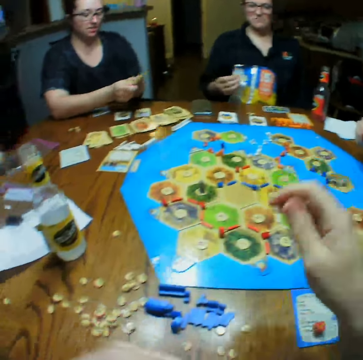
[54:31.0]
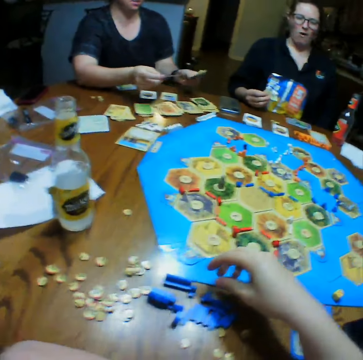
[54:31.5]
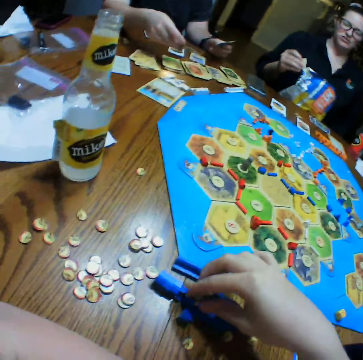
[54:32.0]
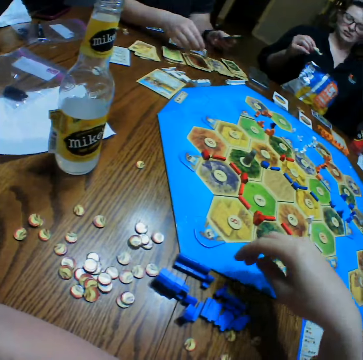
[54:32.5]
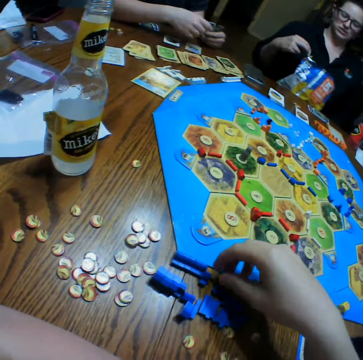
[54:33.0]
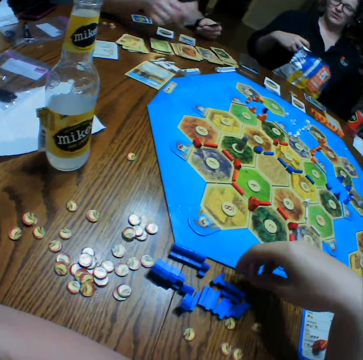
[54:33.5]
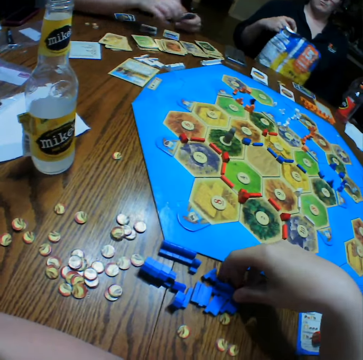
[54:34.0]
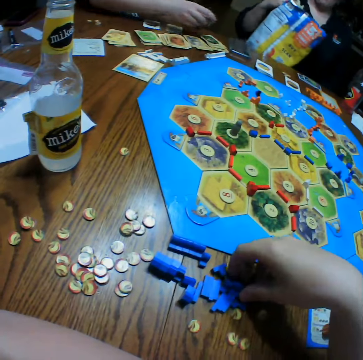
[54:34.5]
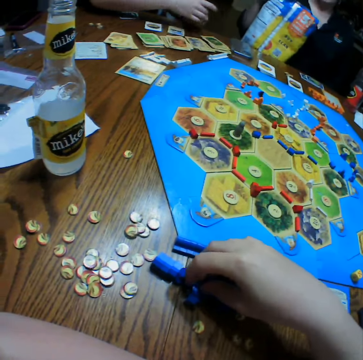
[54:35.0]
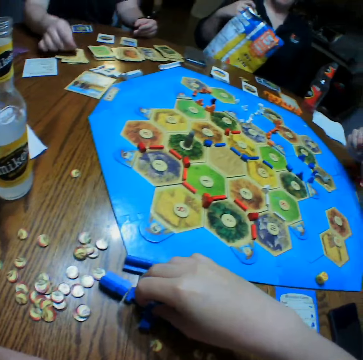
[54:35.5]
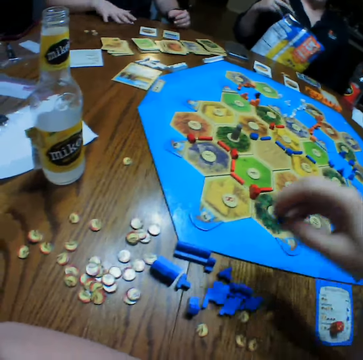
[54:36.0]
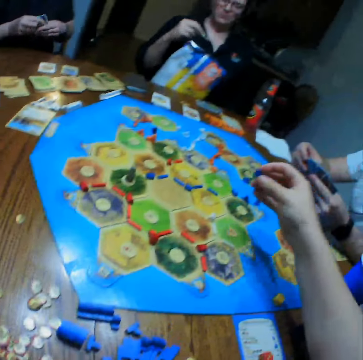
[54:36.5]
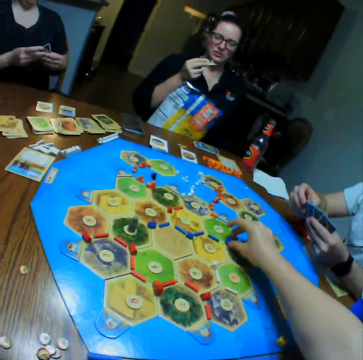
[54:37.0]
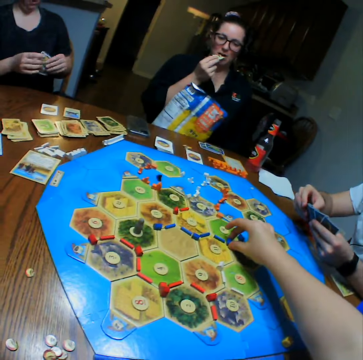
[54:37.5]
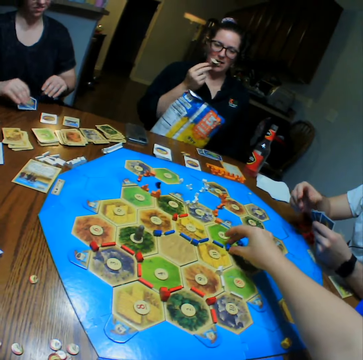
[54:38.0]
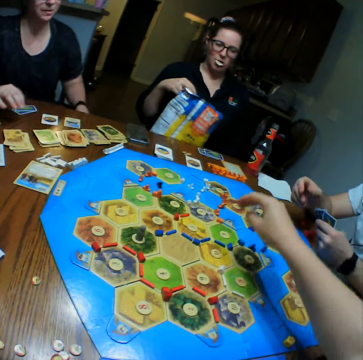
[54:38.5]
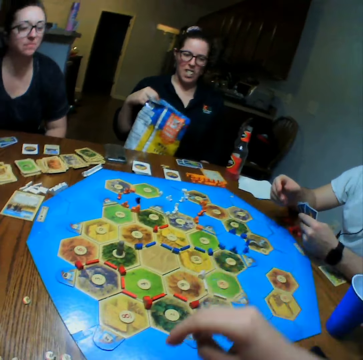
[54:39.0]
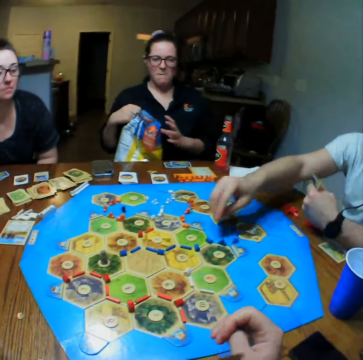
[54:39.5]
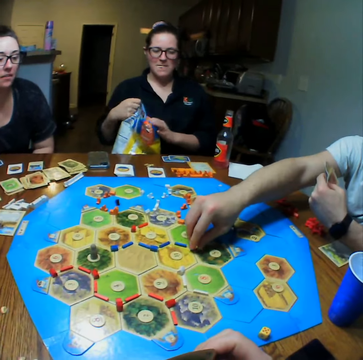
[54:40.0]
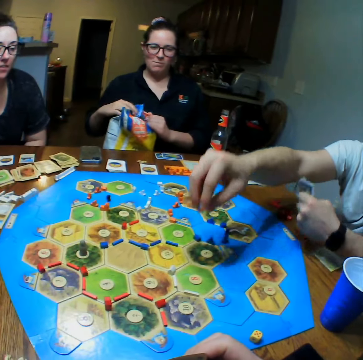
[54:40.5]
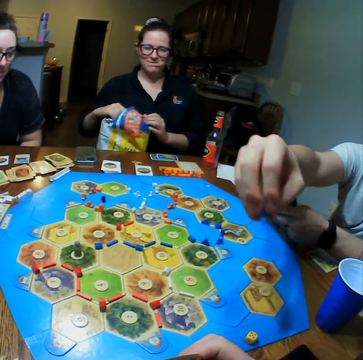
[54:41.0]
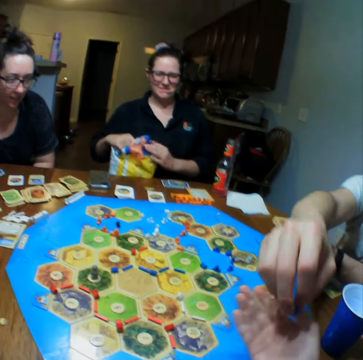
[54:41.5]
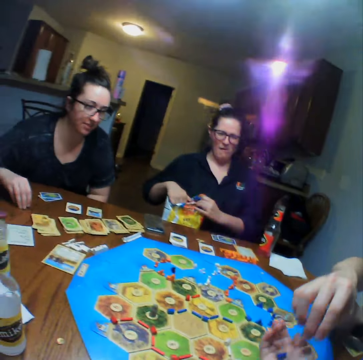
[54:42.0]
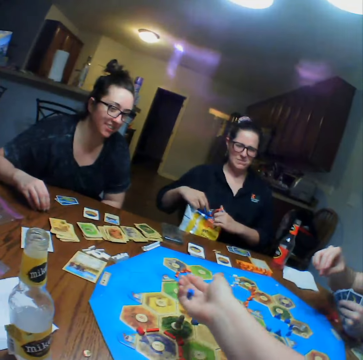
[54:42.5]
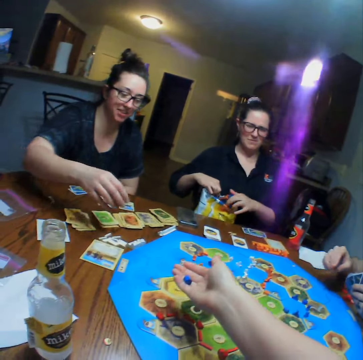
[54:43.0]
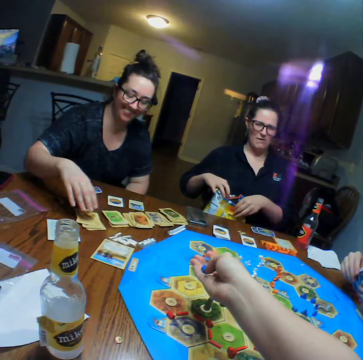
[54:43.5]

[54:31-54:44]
A woman places the cards on the table. The camera wearer picks a brick or standee from the table. They play the board game. They place the brick on the board. The woman places the cards on the table. A man picks a block or standee from the table. The man gives the camera wearer the block.

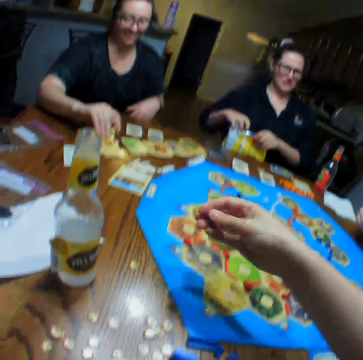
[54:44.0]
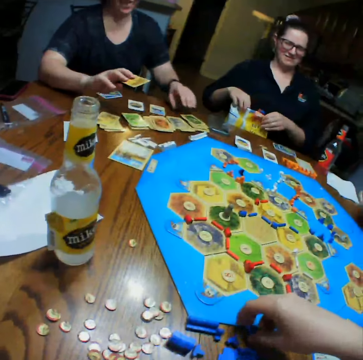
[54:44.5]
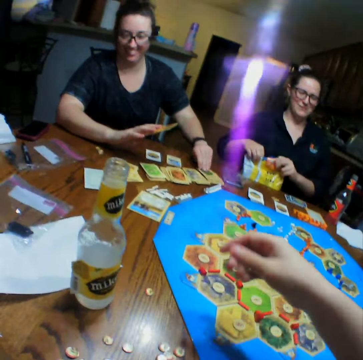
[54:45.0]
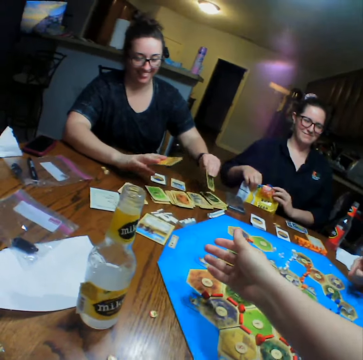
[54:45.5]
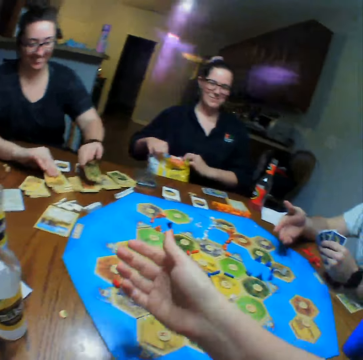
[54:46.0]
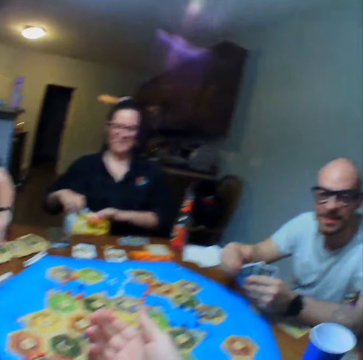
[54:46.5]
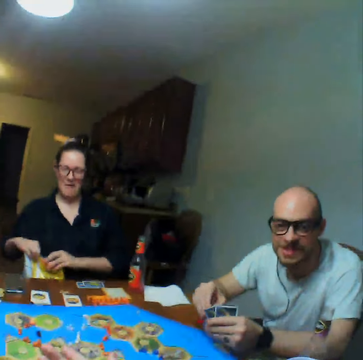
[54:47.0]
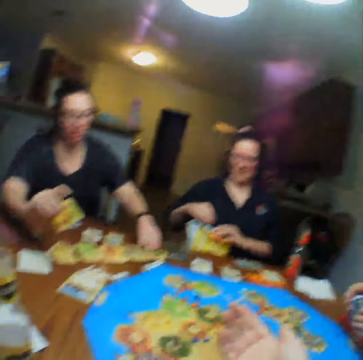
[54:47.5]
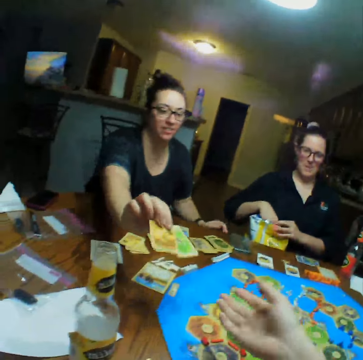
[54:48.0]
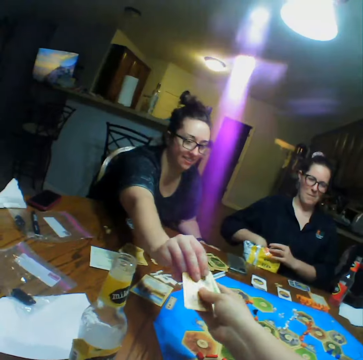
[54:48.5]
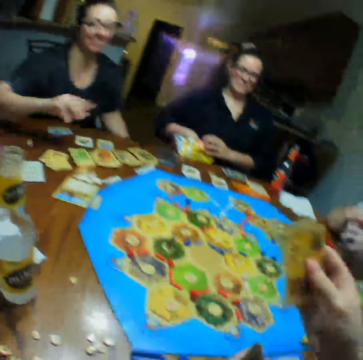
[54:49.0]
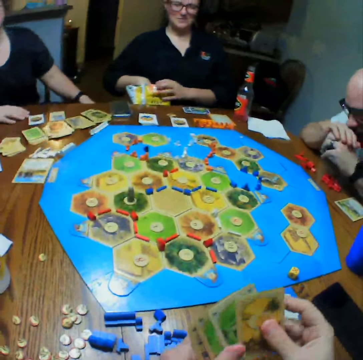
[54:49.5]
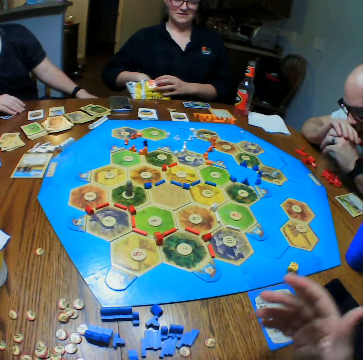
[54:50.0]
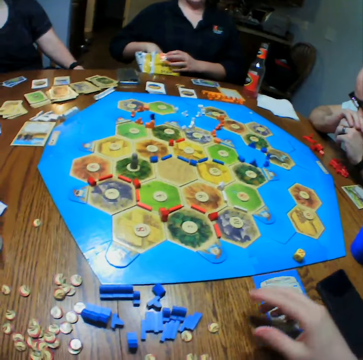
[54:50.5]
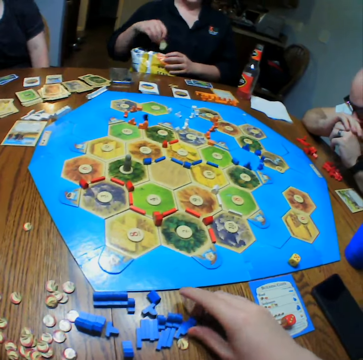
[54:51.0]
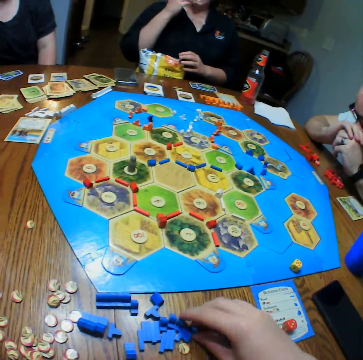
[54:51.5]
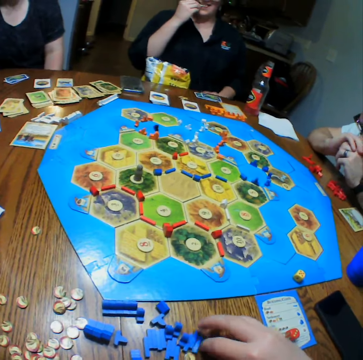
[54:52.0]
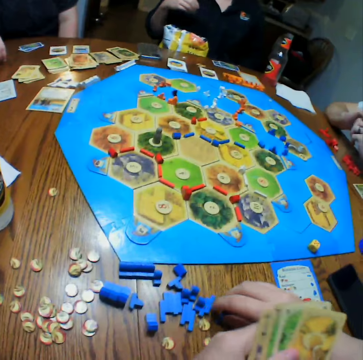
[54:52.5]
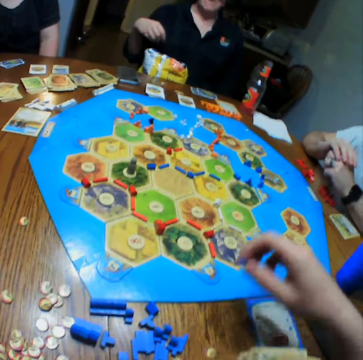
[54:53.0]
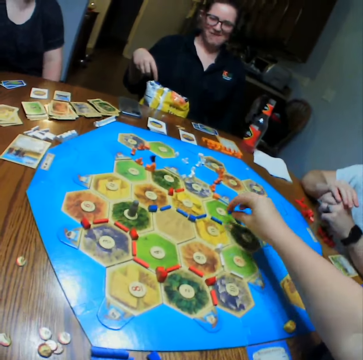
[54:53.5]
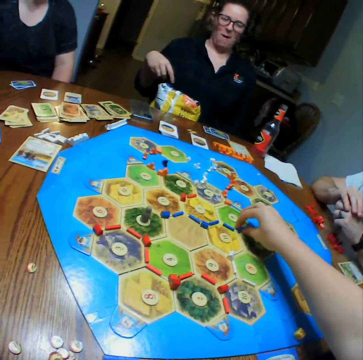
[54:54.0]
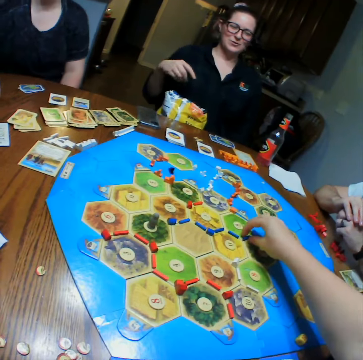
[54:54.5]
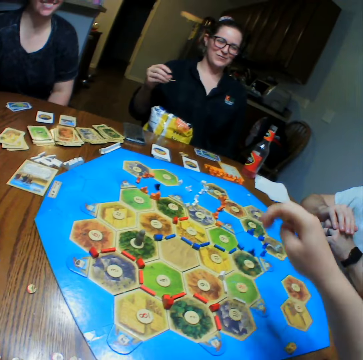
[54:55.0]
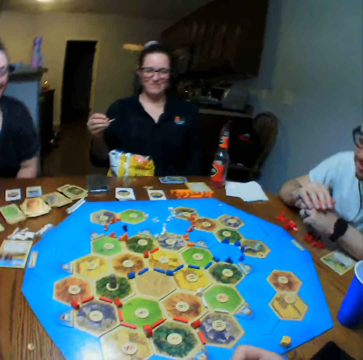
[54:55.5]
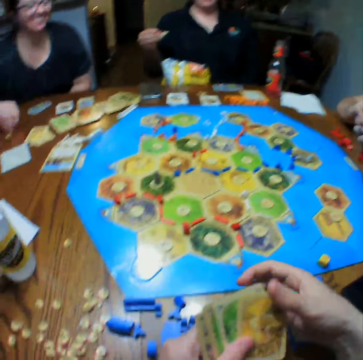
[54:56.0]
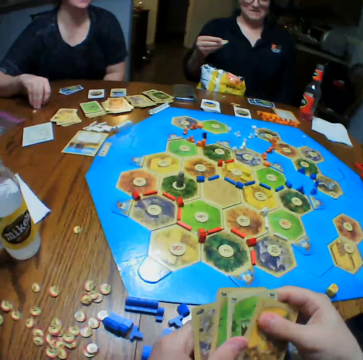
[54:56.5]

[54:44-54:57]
A woman picks the cards from the table. The camera wearer puts the standee on the table. The woman gives the camera wearer cards. The camera wearer takes the cards from the woman. Another lady picks crisps. The camera wearer plays the board game. The other lady eats the crisps. The camera wearer picks a block from the table. They place the block on the board.

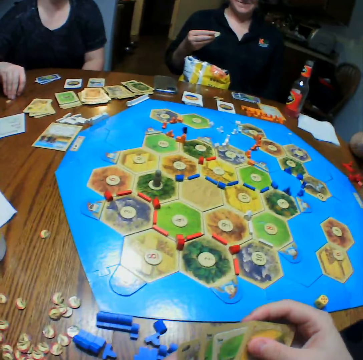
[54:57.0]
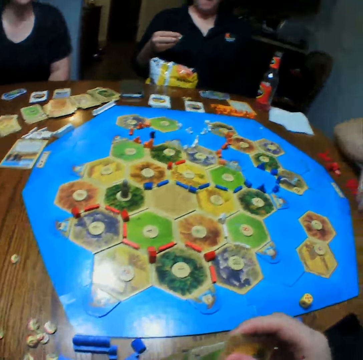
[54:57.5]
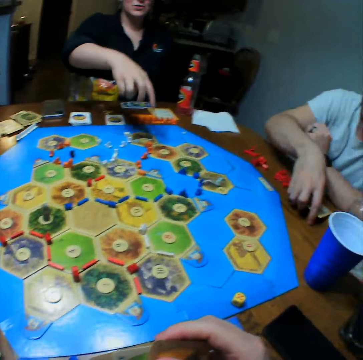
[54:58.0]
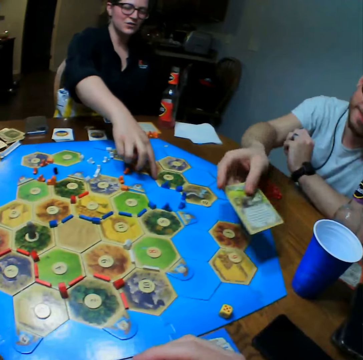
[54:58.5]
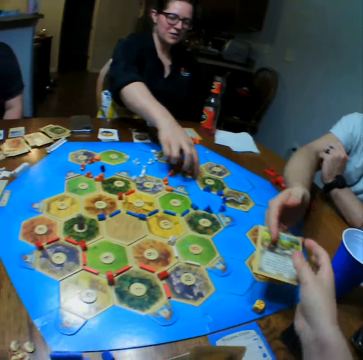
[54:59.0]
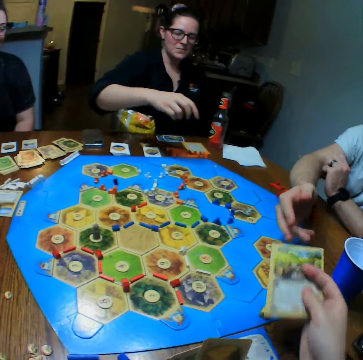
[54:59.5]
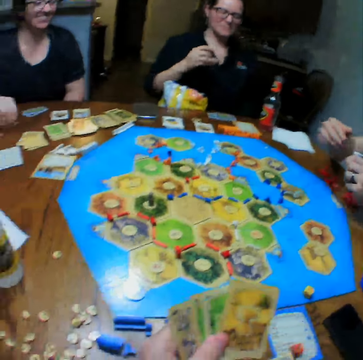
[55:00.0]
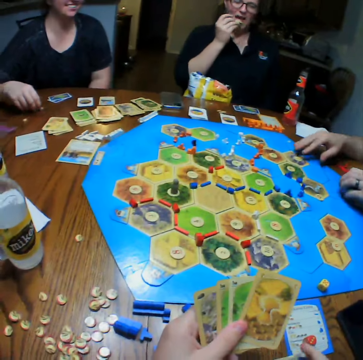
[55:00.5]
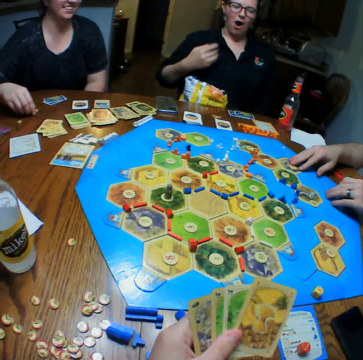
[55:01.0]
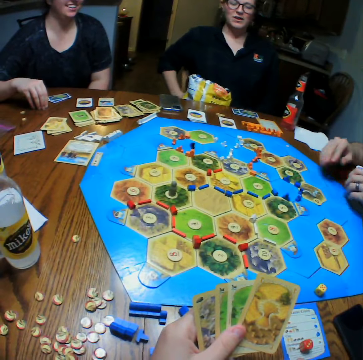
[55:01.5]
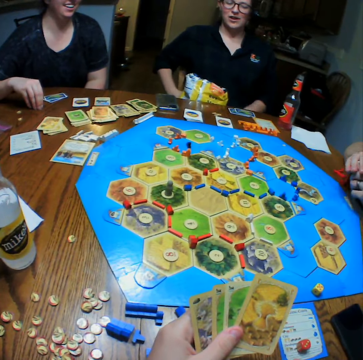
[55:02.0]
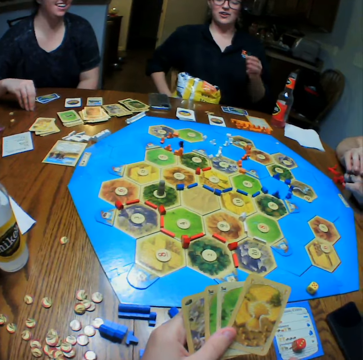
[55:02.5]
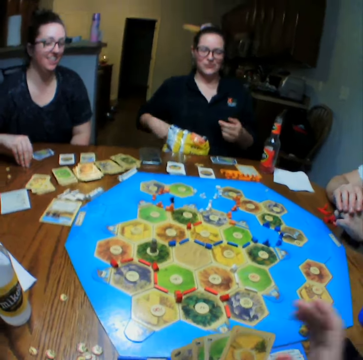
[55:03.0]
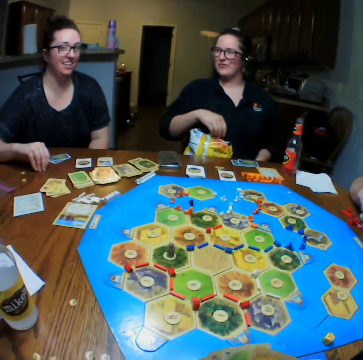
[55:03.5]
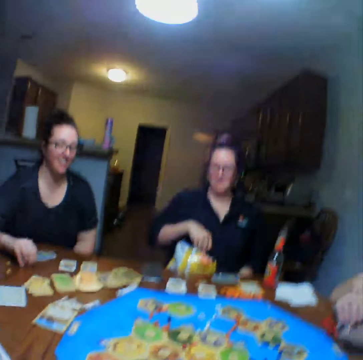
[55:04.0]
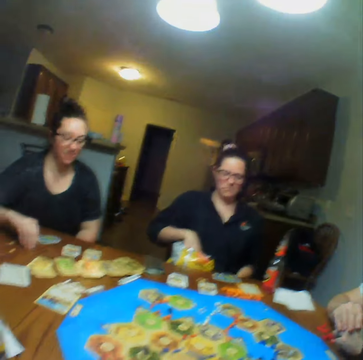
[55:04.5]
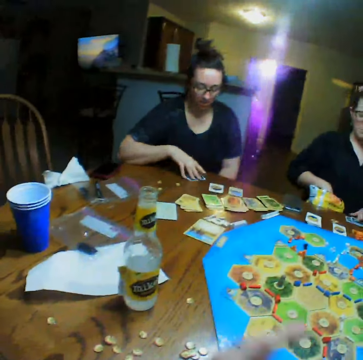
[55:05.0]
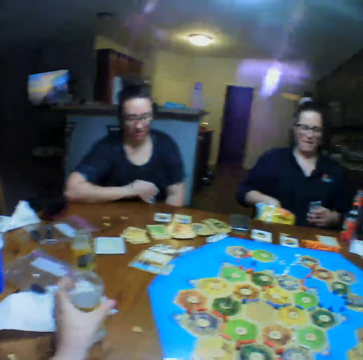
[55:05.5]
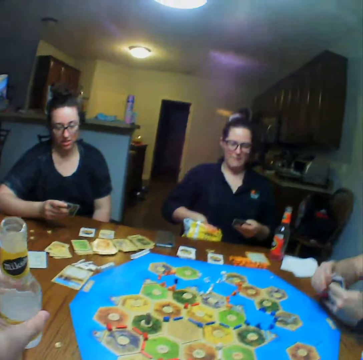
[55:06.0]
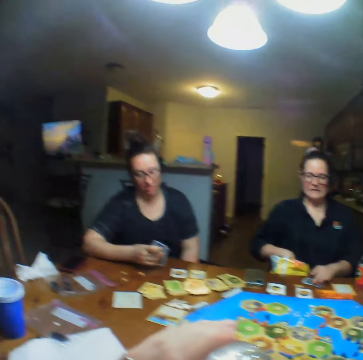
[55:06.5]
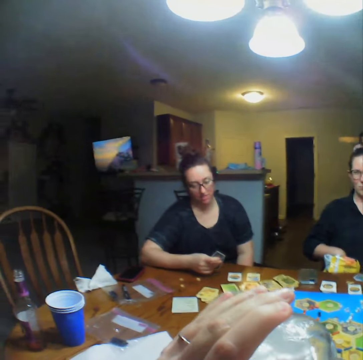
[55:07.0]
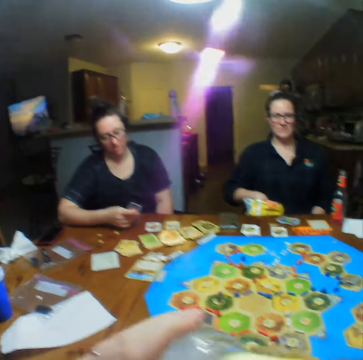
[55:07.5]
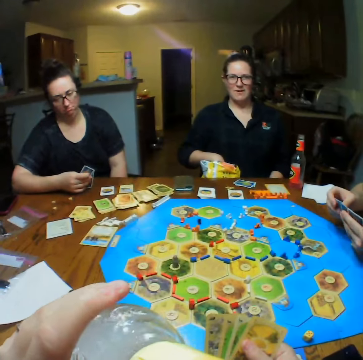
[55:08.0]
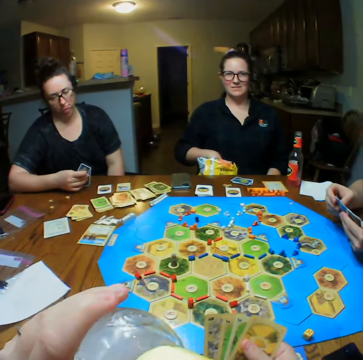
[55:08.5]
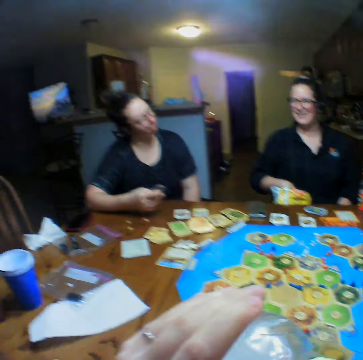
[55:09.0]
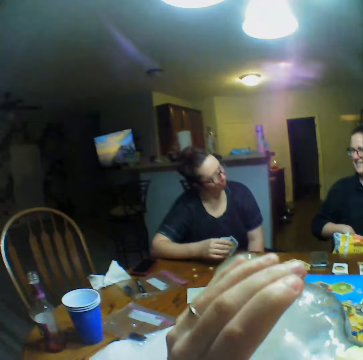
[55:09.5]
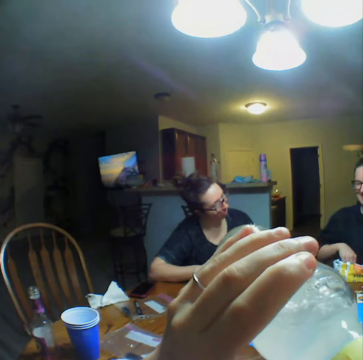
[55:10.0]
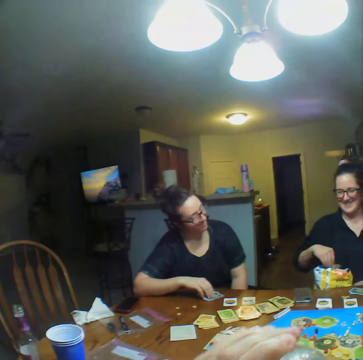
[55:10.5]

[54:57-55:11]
A man picks a character sheet. A lady points. The man gives the camera wearer the character sheet. The camera wearer takes a card from the man. The lady eats crisps. The lady picks the crisps. A woman picks the cards from the table. Another woman picks the cards from the table. The camera wearer picks a bottle of lemonade from the table. The first woman places the cards on the table. The camera wearer drinks the lemonade from the bottle.
